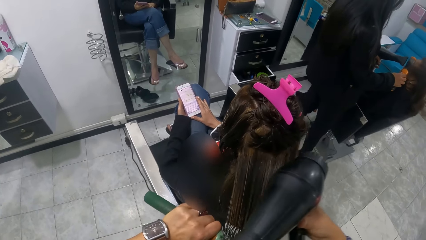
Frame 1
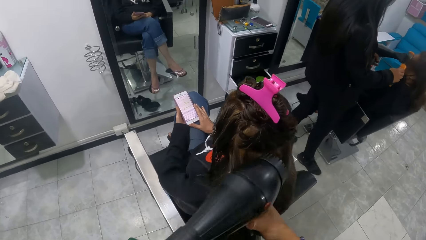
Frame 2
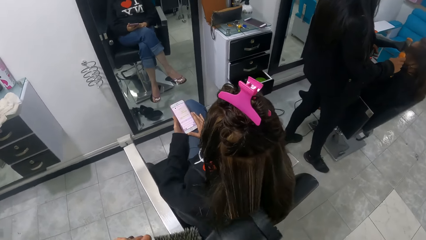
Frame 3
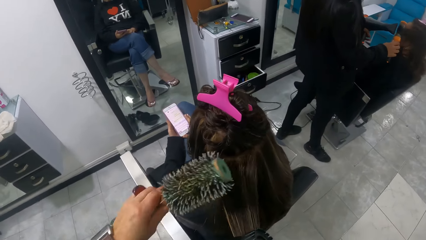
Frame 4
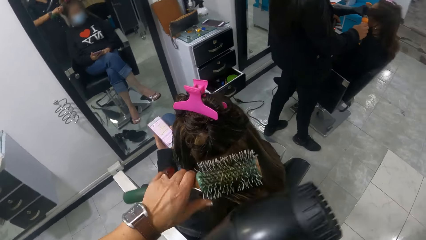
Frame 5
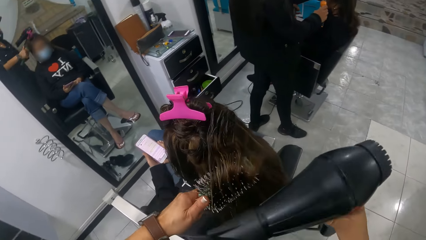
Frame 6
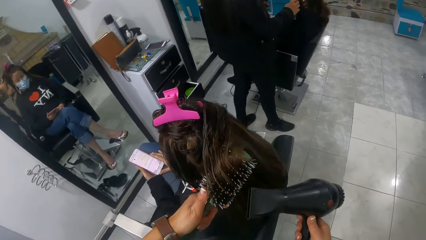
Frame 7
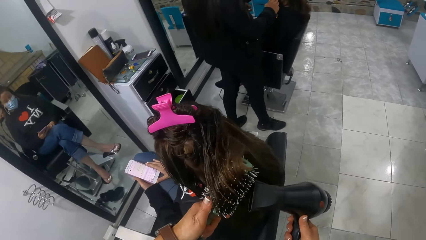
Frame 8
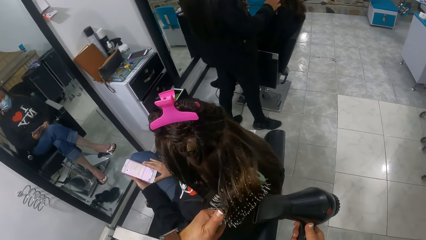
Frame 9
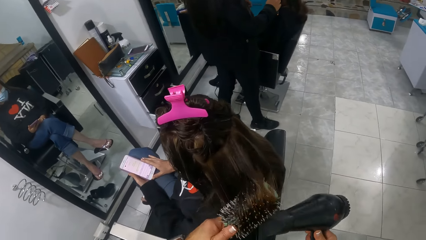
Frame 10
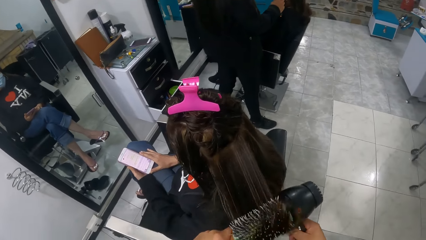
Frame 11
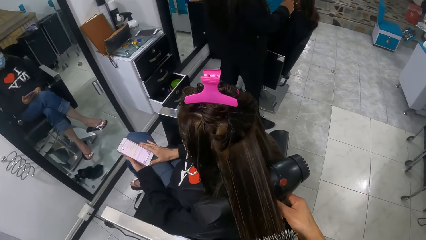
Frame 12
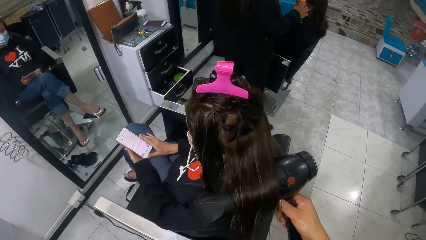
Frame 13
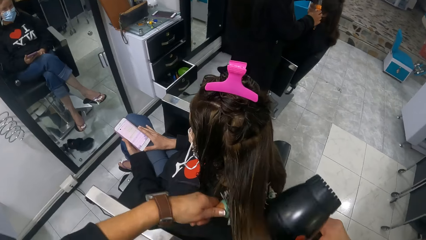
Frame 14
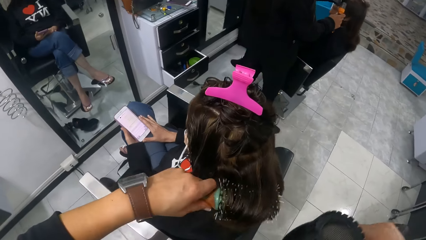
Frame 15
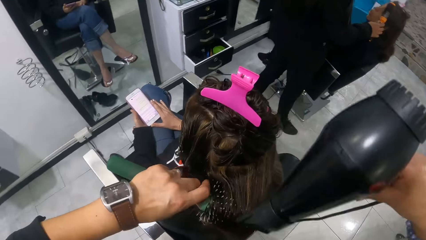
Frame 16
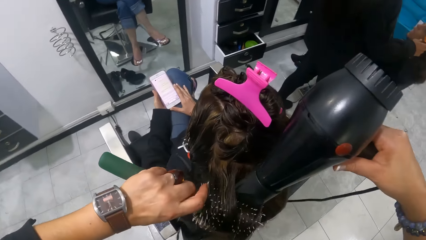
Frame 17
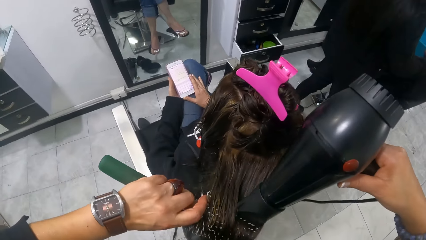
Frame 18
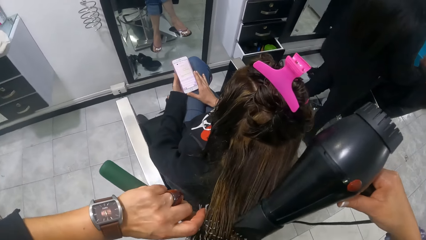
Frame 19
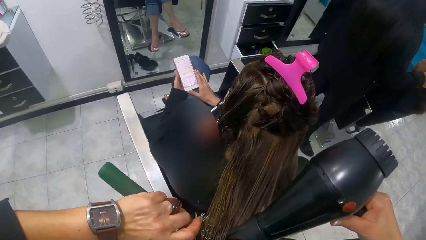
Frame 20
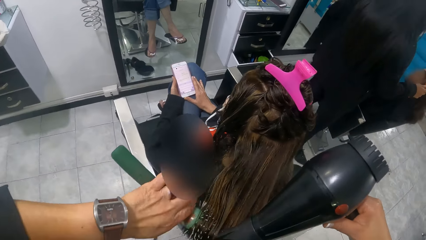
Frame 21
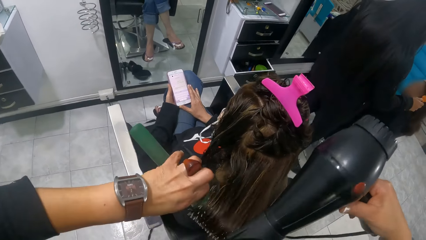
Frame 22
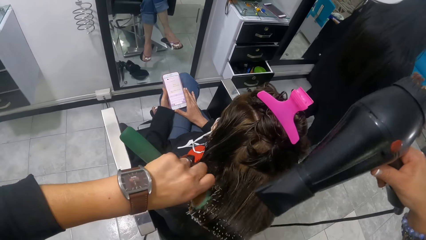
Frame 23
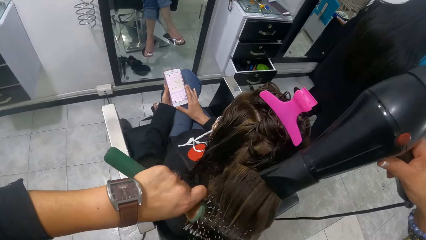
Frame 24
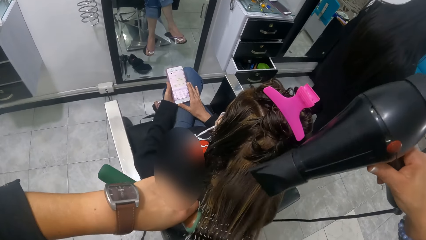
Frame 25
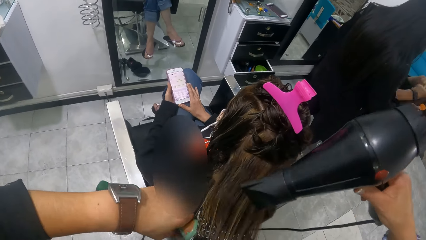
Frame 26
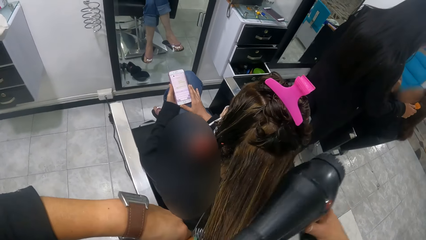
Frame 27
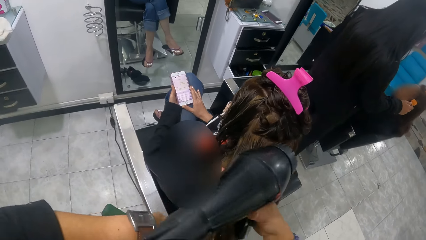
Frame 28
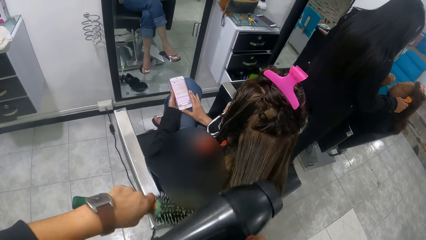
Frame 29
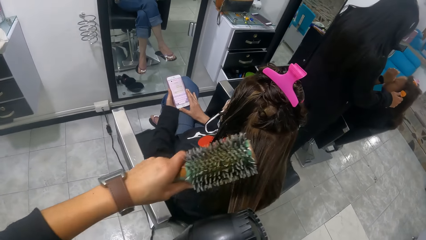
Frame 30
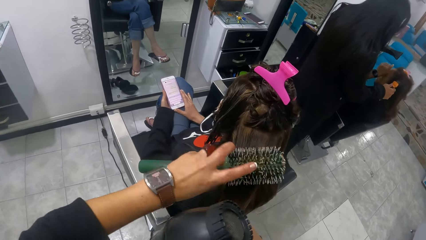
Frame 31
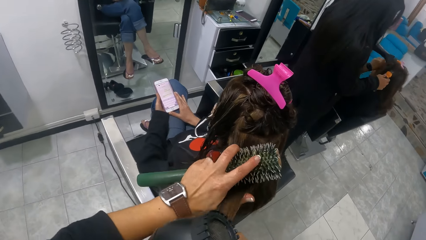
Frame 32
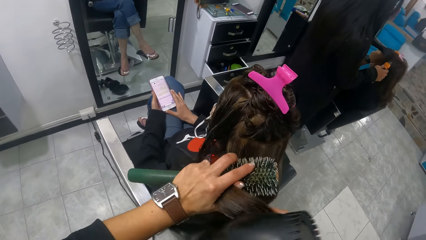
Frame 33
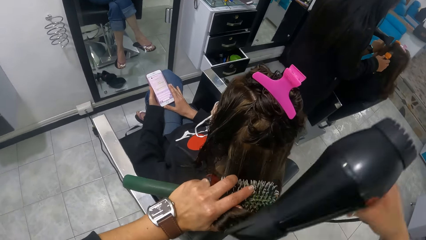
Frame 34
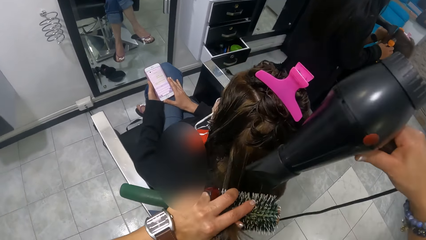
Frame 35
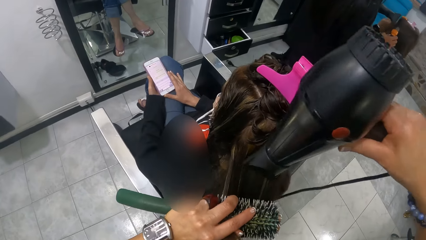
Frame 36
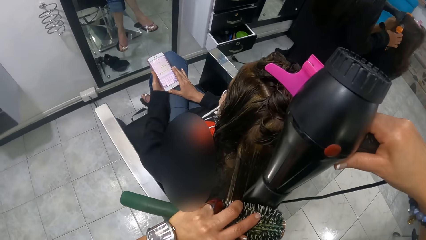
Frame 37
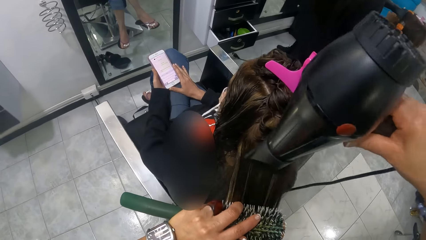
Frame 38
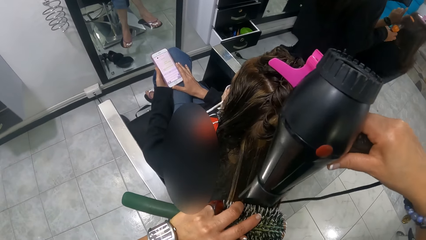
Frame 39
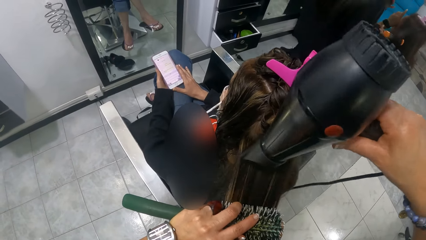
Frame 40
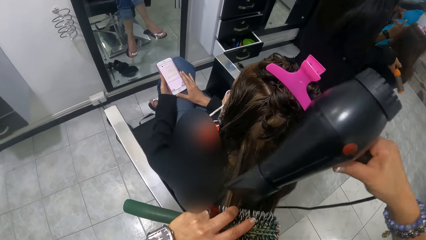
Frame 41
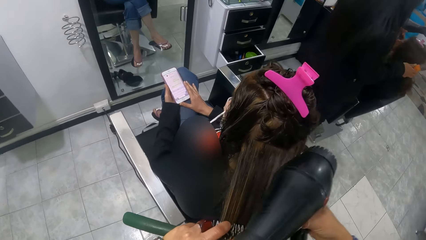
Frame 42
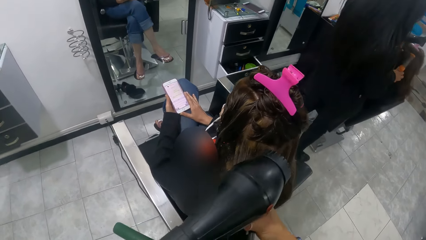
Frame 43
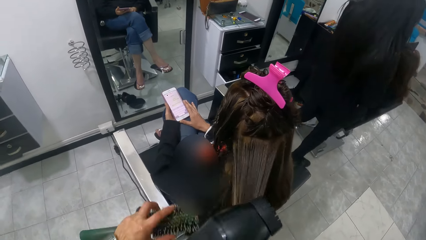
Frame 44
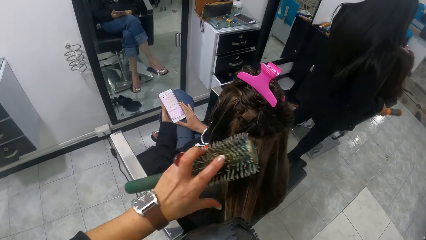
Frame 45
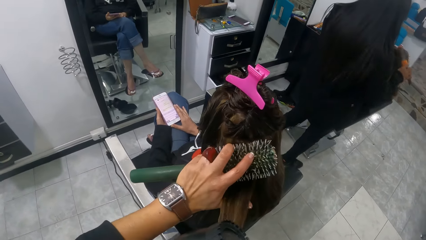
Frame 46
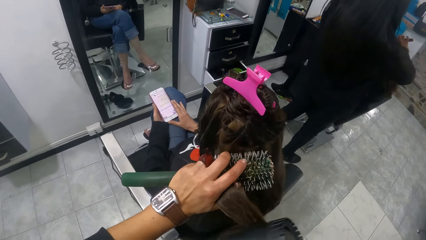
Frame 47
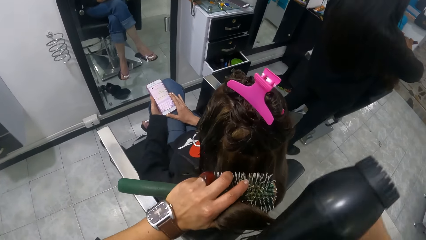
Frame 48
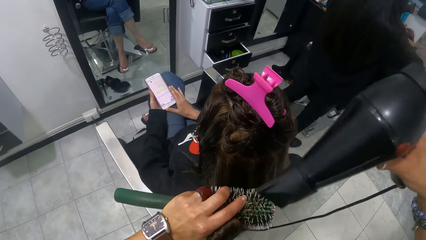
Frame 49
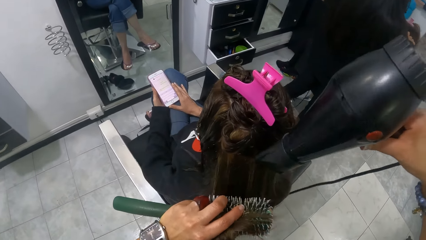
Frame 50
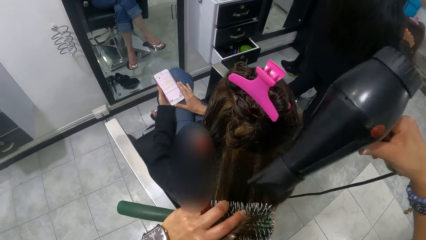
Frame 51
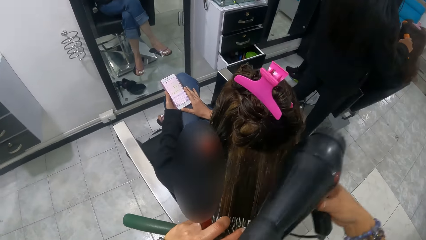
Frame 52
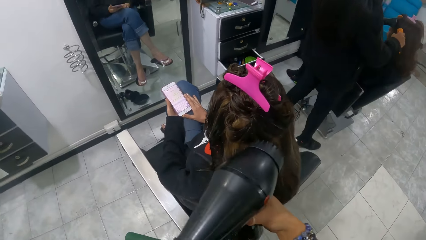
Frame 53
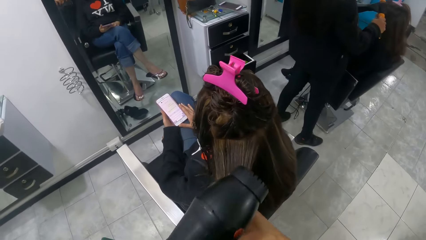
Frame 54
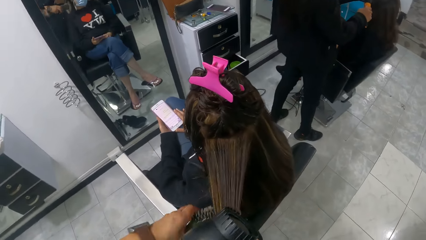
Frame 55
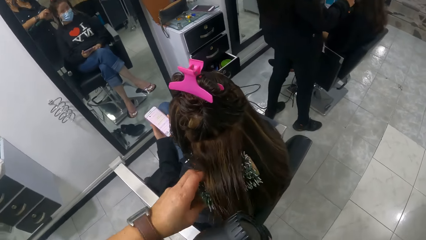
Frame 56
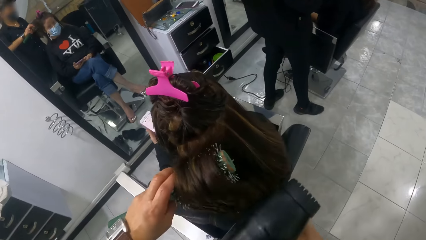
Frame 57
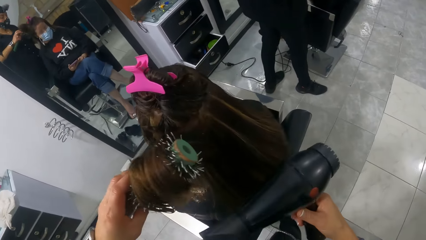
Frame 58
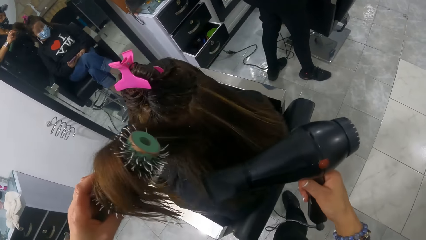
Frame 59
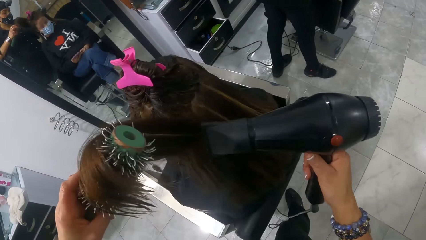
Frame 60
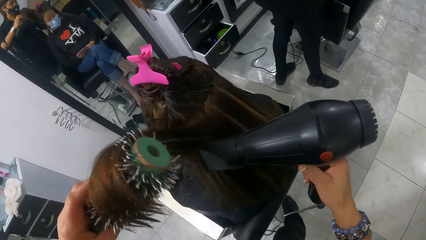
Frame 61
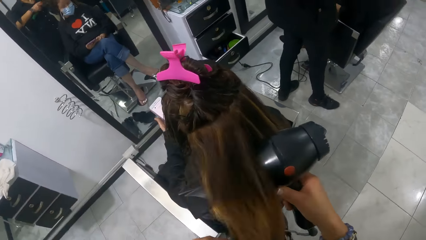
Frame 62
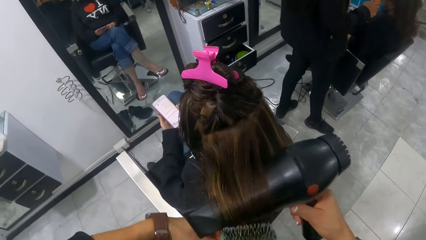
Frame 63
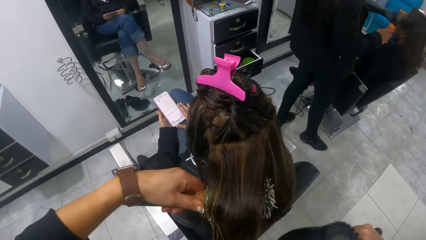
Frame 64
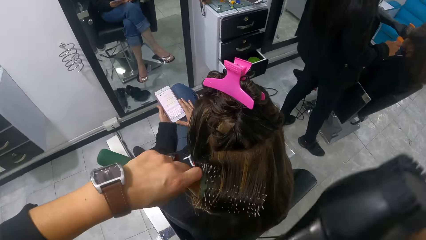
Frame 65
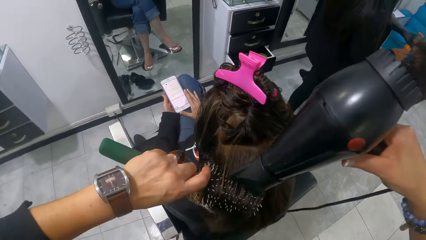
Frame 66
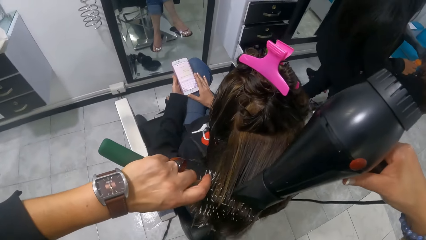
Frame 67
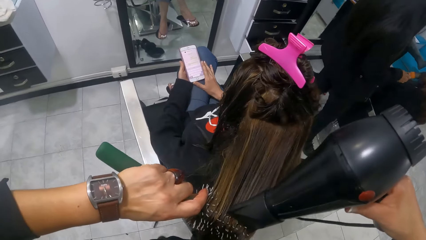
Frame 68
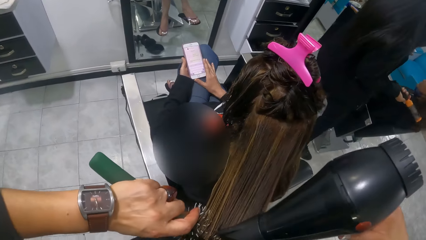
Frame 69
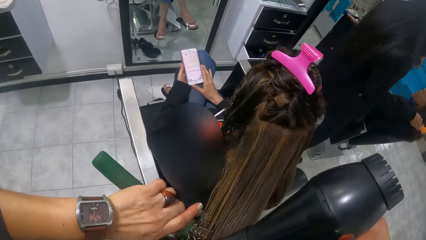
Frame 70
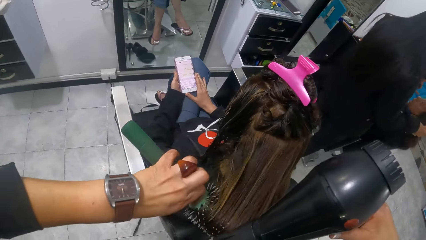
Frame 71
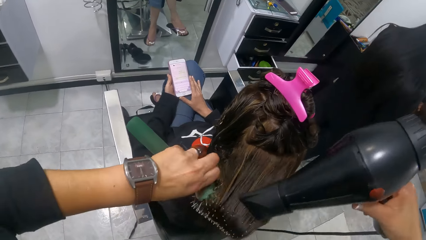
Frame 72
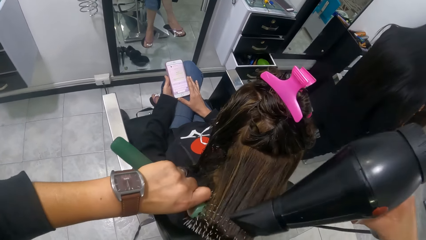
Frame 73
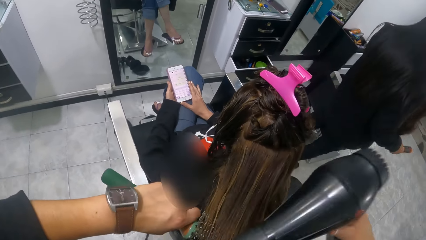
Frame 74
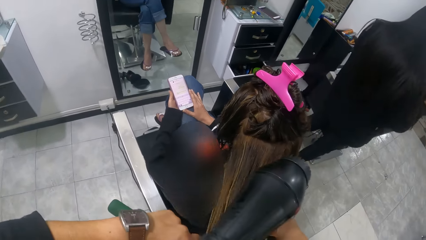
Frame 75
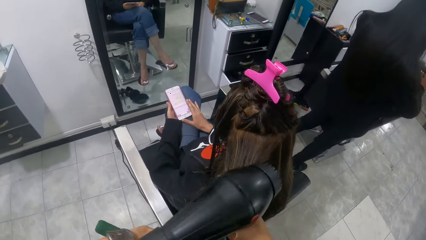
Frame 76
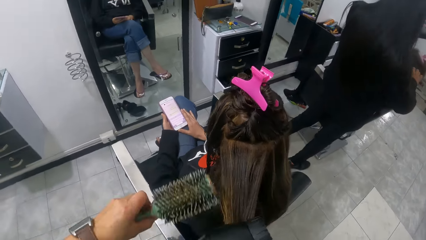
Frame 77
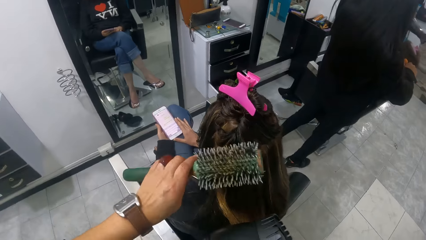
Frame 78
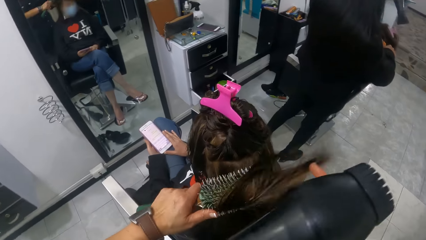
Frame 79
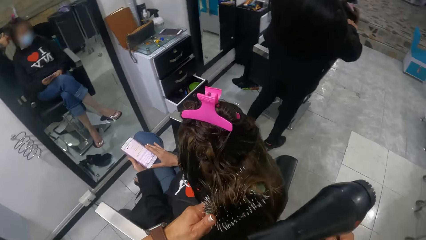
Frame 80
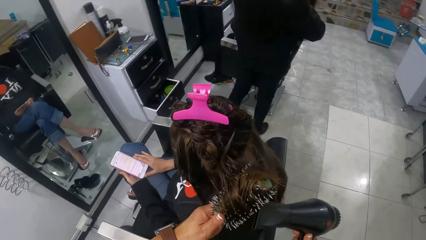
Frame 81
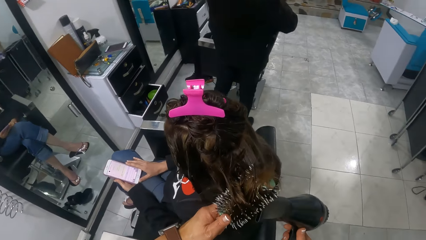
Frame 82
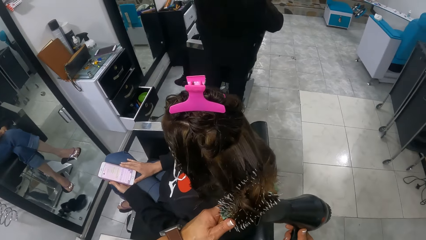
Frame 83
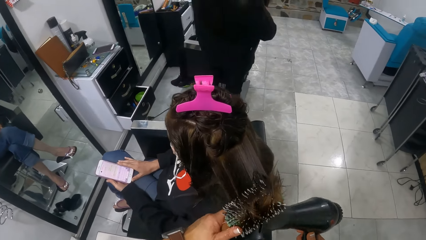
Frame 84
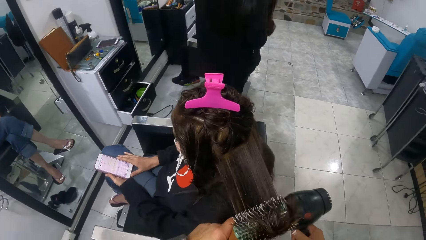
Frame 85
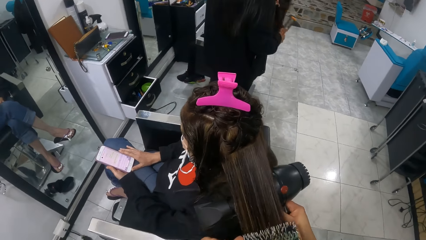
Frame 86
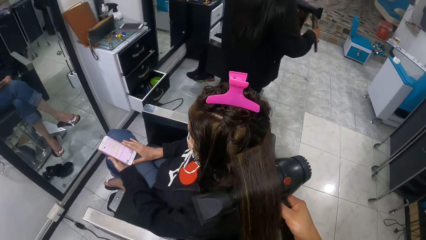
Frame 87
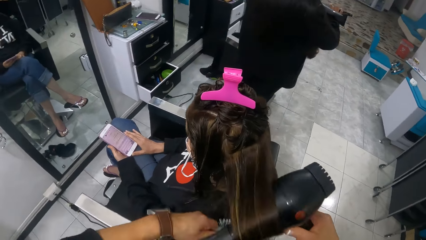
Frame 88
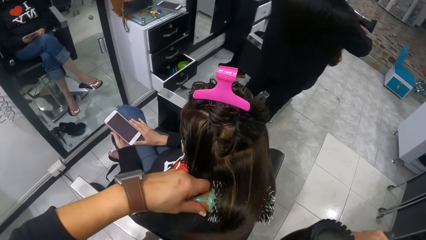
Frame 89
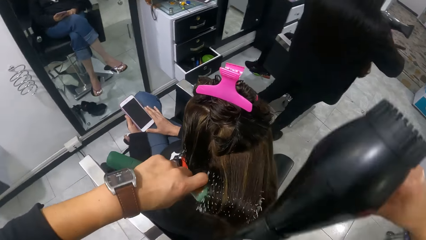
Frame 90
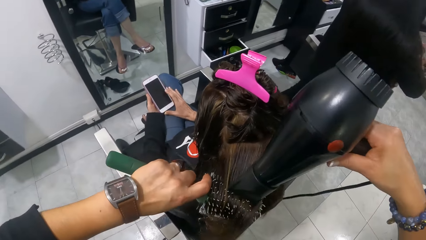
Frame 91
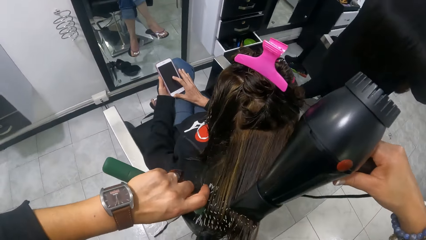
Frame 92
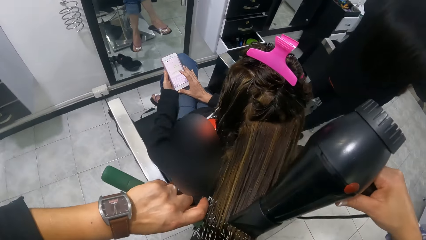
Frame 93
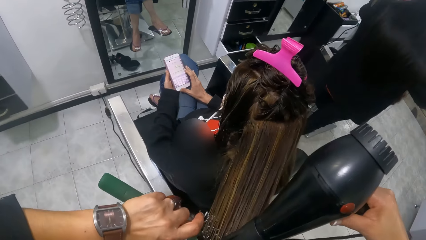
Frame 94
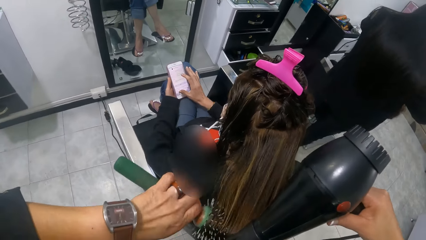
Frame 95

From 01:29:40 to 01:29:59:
The camera wearer stretches a lady's hair with the right hand. They roll the lady's hair on a hair brush roller. They straighten the lady's hair with a blow dry machine. They roll the lady's hair on the hair brush roller. They straighten the lady's hair with the blow dry machine. The lady holds a phone with both hands. The camera wearer stretches the lady's hair with the left hand. They straighten the lady's hair with the blow dry machine. They stretch the lady's hair with the right hand. They stretch the lady's hair with the left hand. They blow the lady's hair with the blow dry machine. They stretch the lady's hair with the right hand. They straighten the lady's hair with the hair brush roller. They blow the lady's hair with the blow dry machine. They roll the lady's hair on the hair brush roller. They straighten the lady's hair with the blow dry machine. They roll the lady's hair on the hair brush roller. They stretch the lady's hair with the right hand. The lady holds the phone with both hands. The camera wearer straightens the lady's hair with the hair brush roller. They roll the lady's hair on the hair brush roller. They straighten the lady's hair with the blow dry machine.
